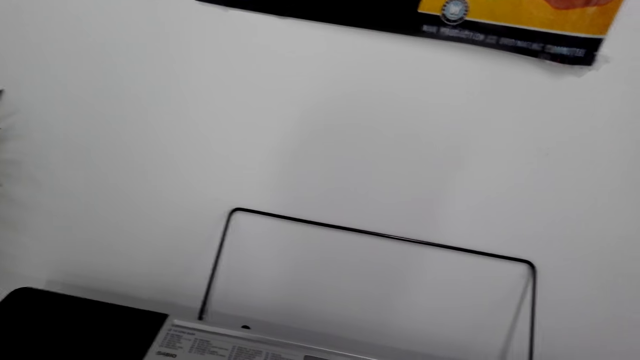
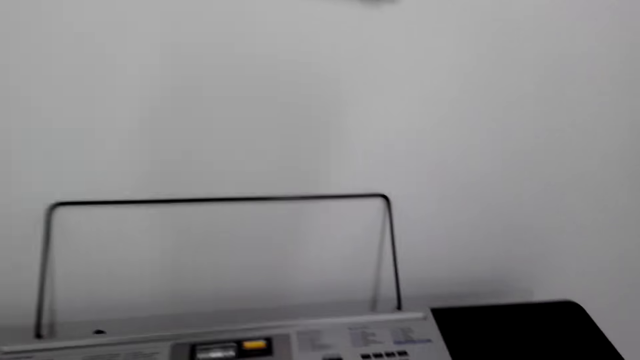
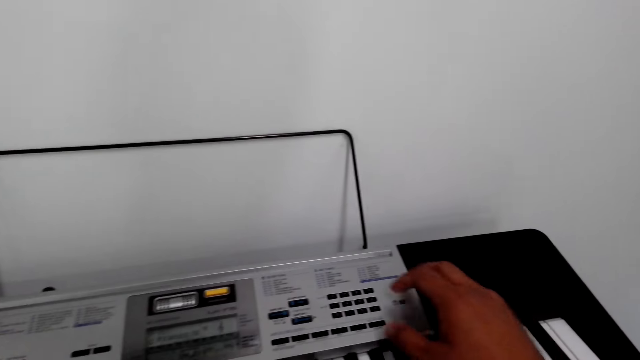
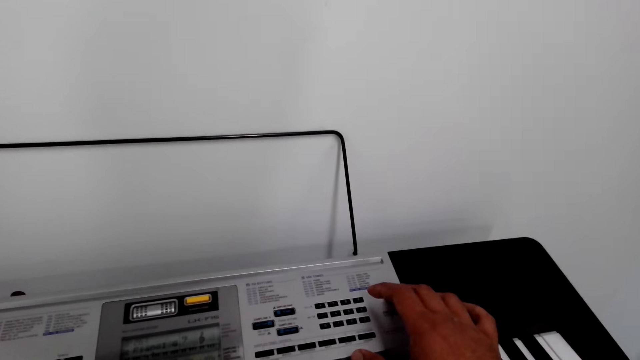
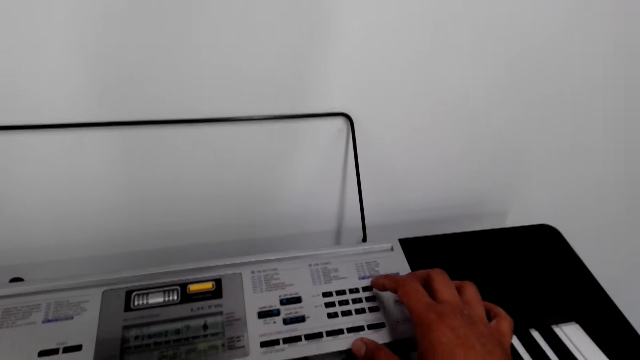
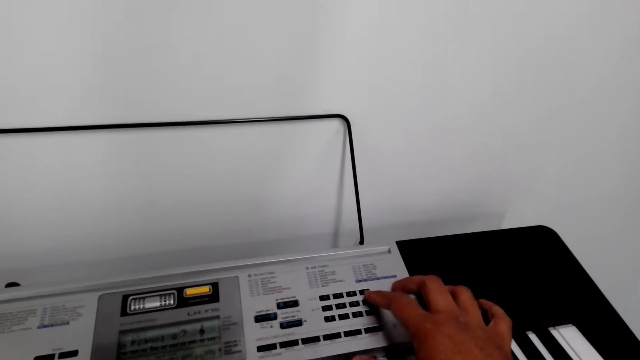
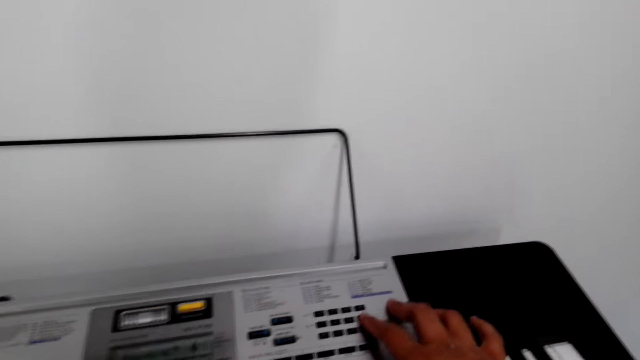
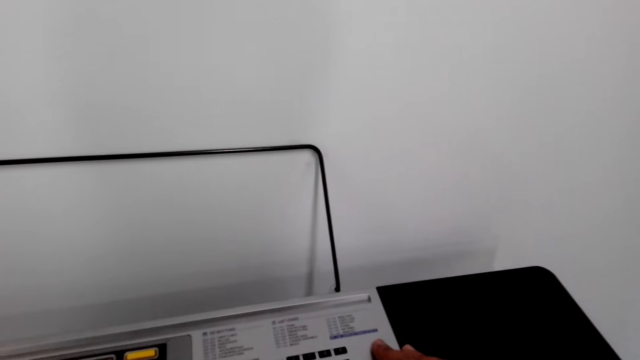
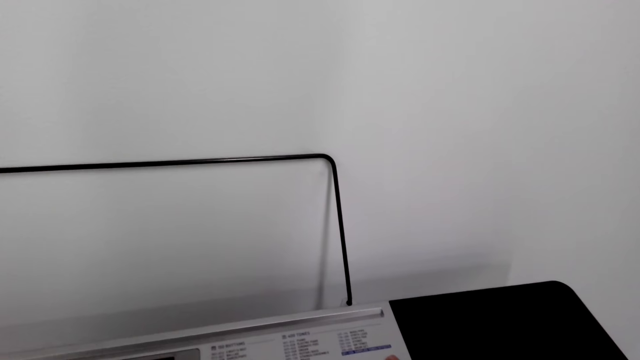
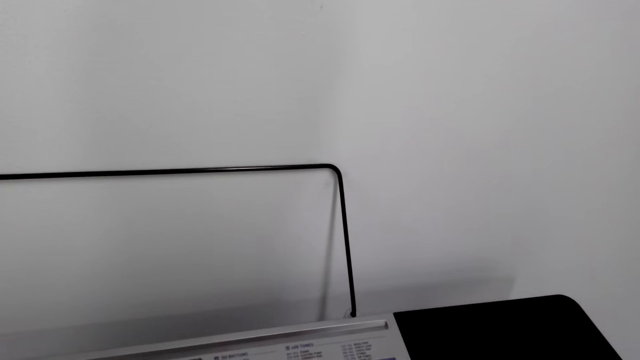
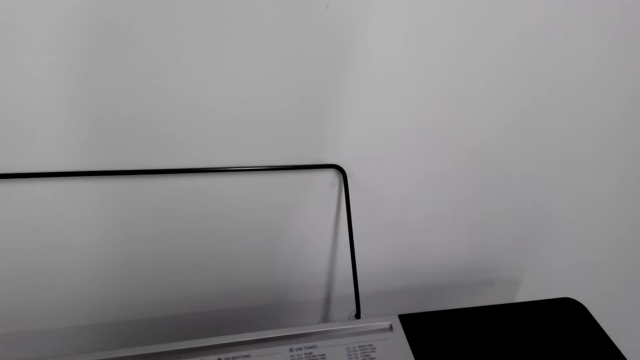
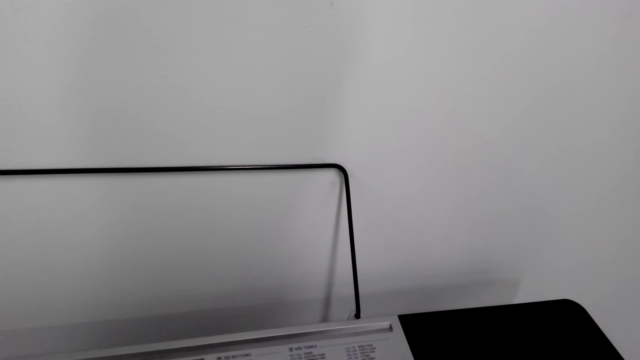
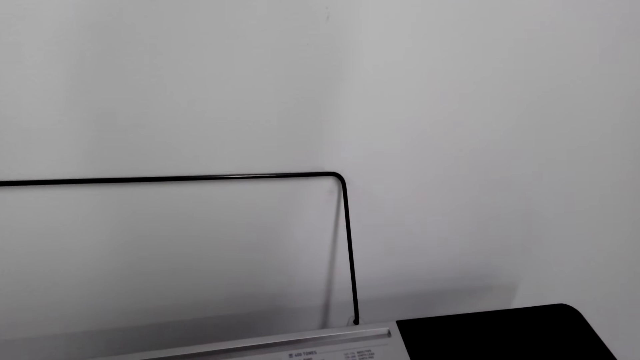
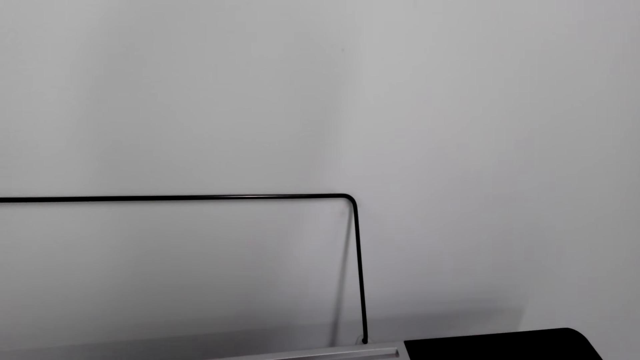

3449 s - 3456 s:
The camera wearer presses the keyboard.

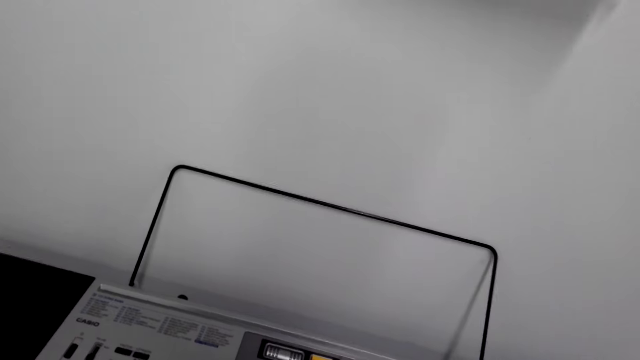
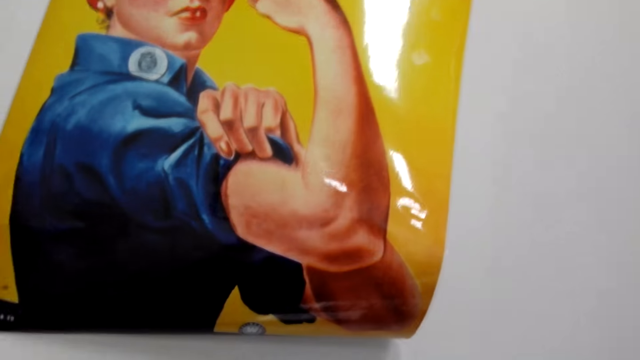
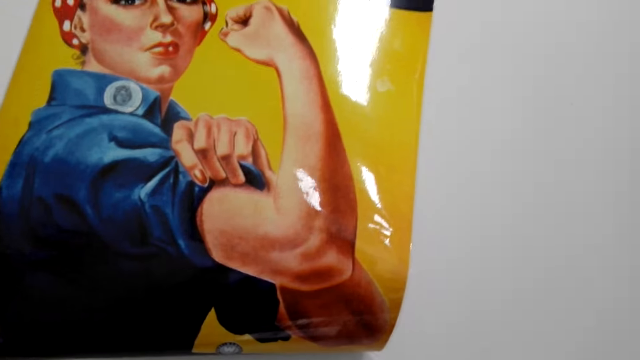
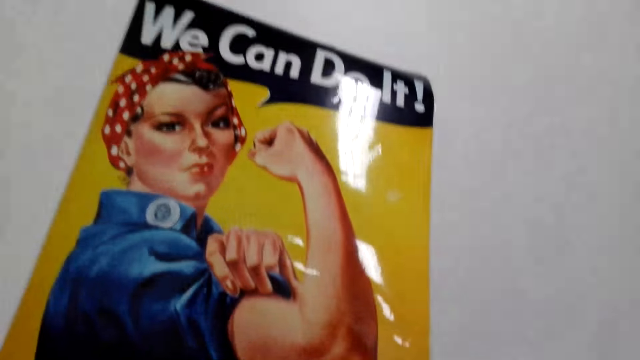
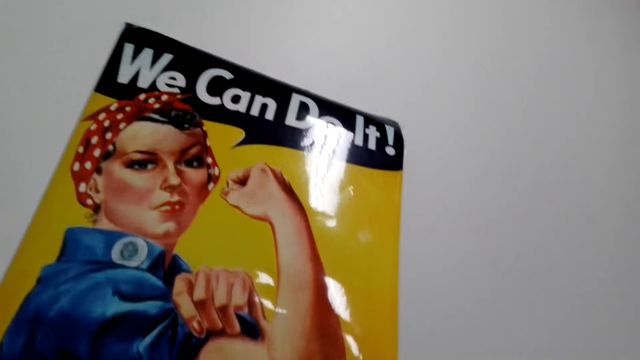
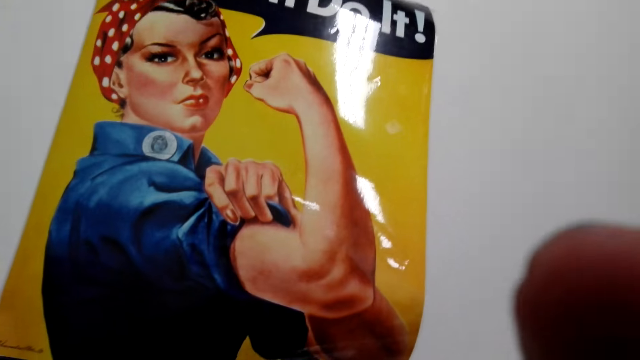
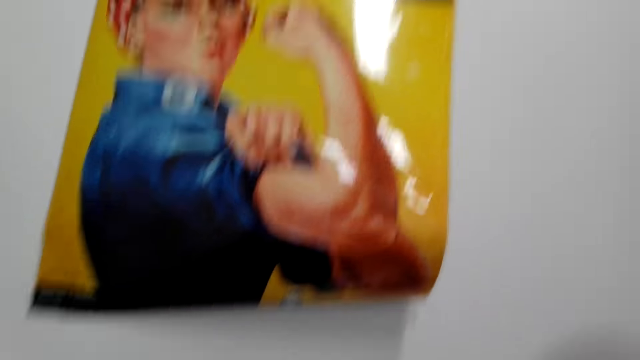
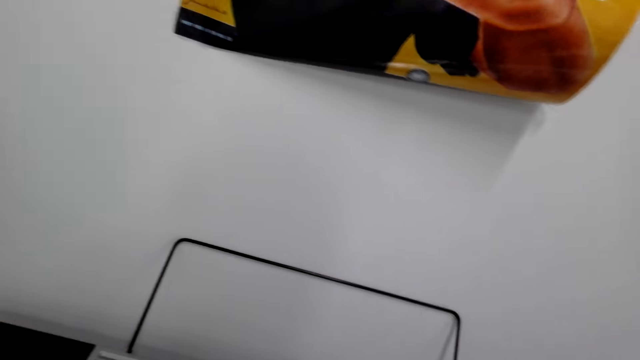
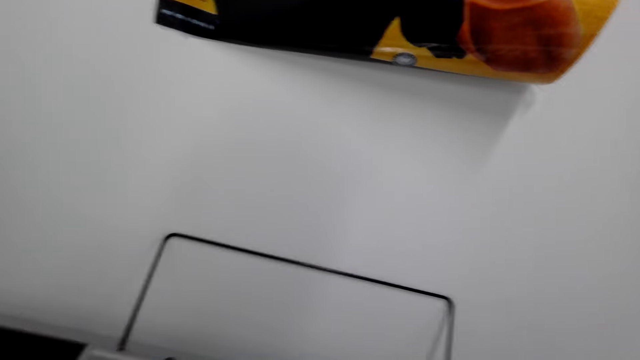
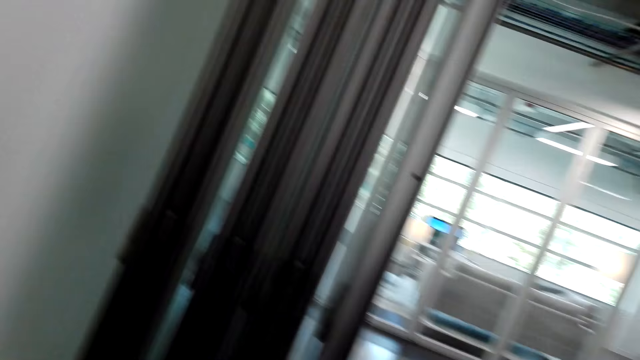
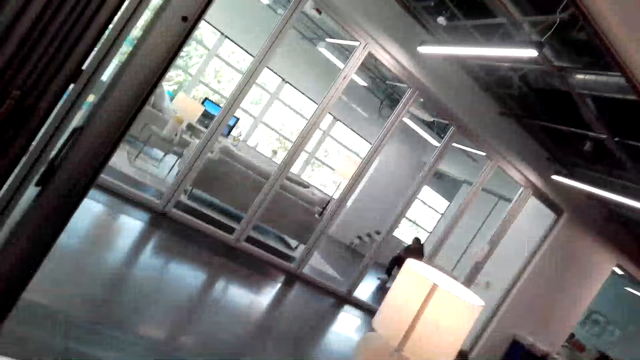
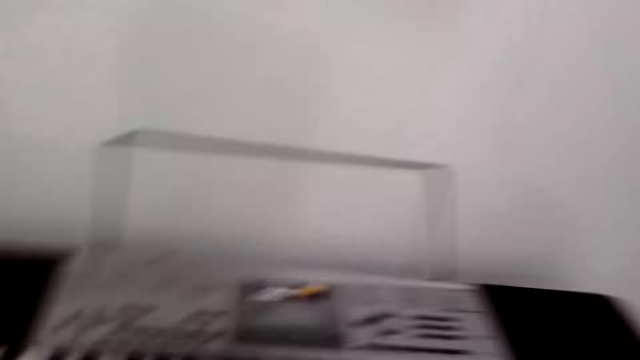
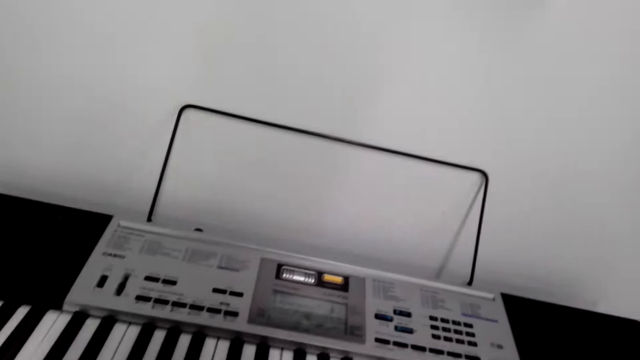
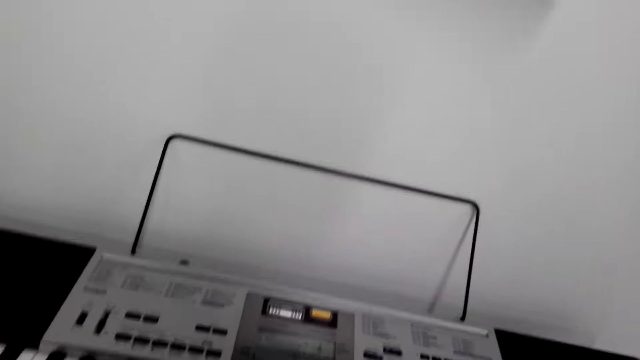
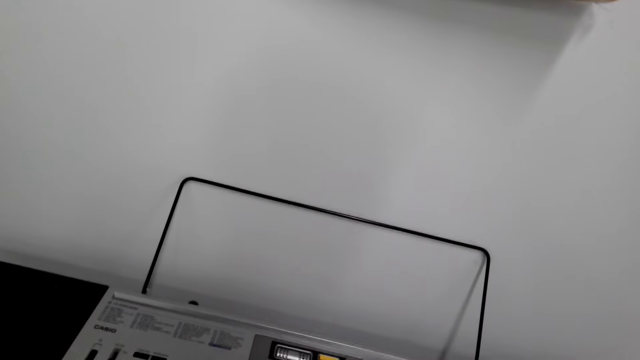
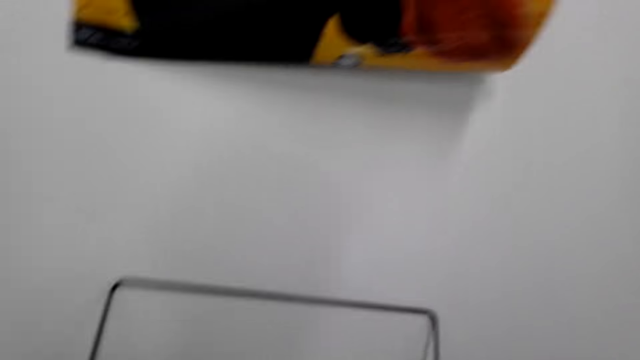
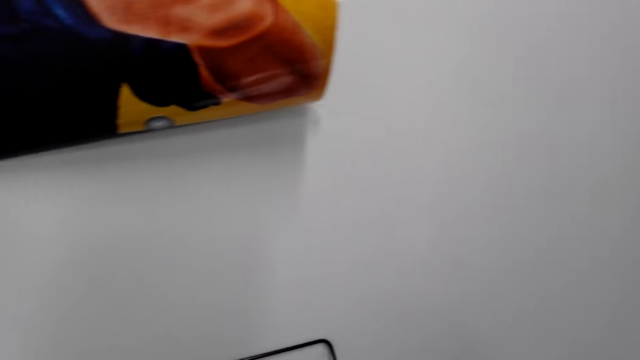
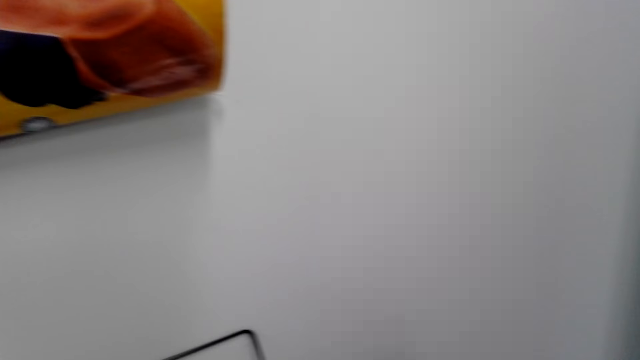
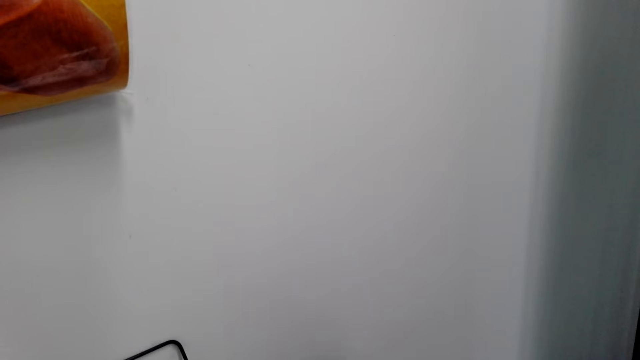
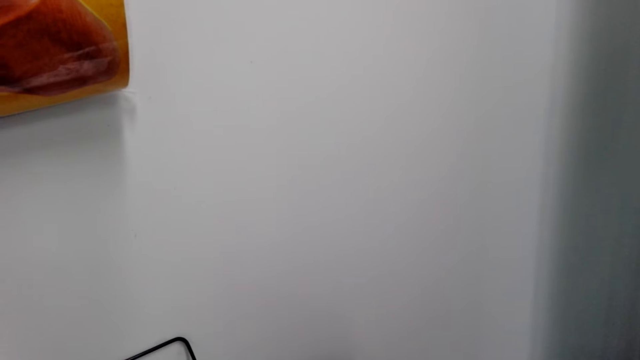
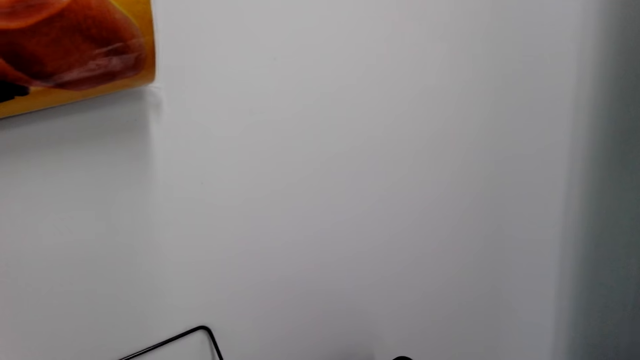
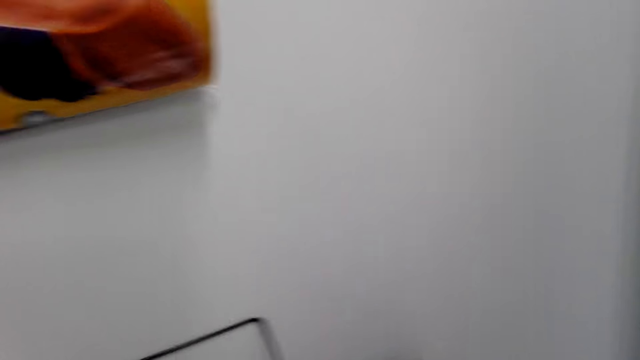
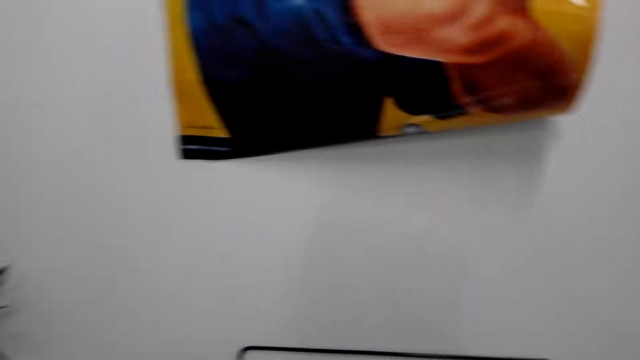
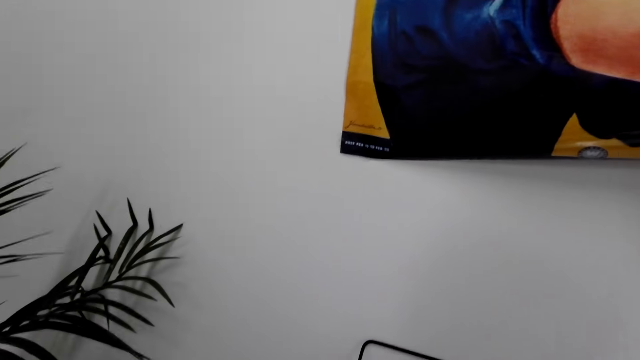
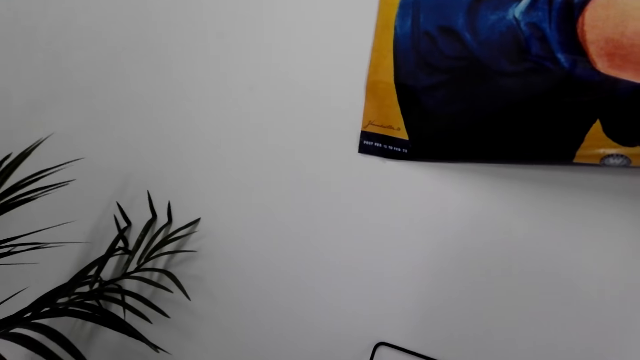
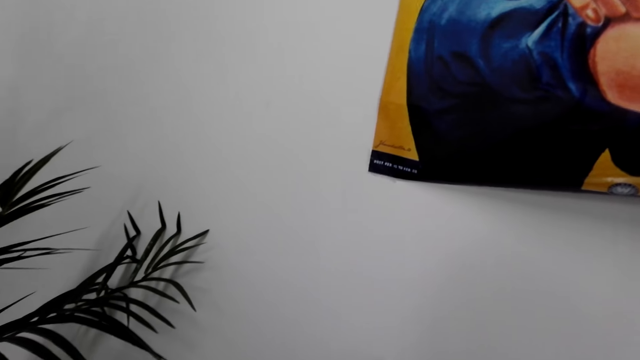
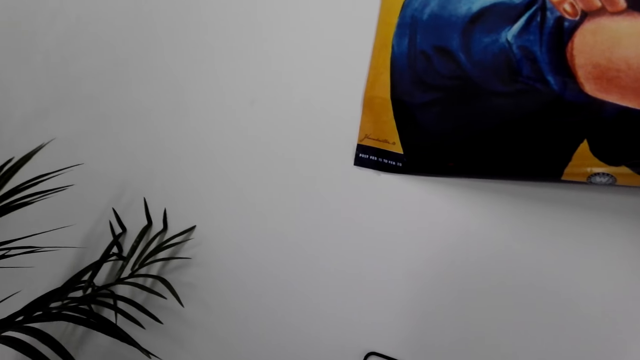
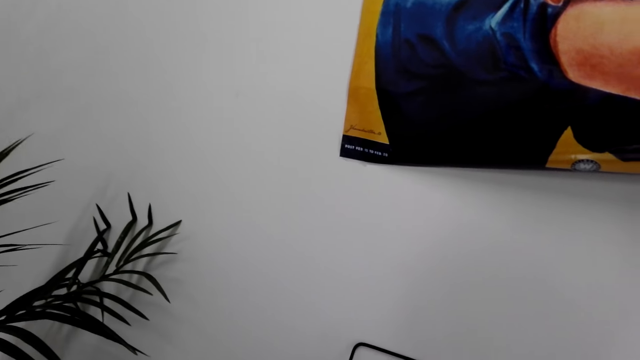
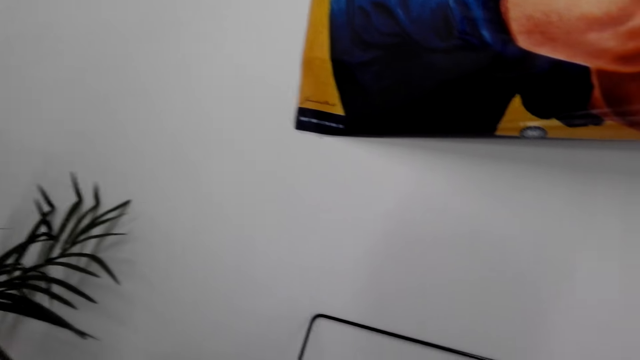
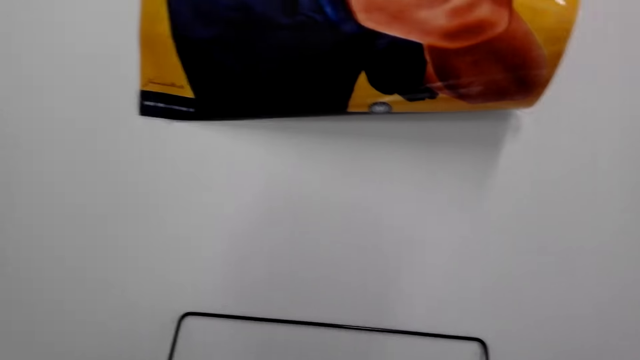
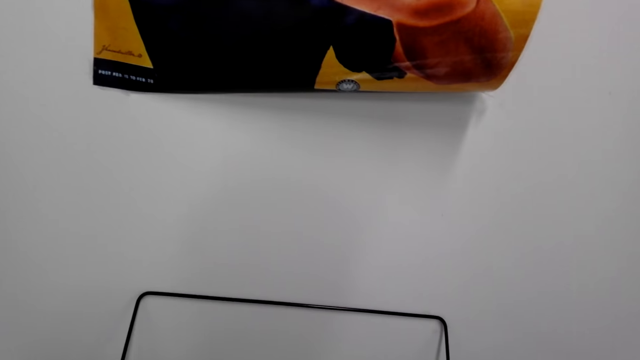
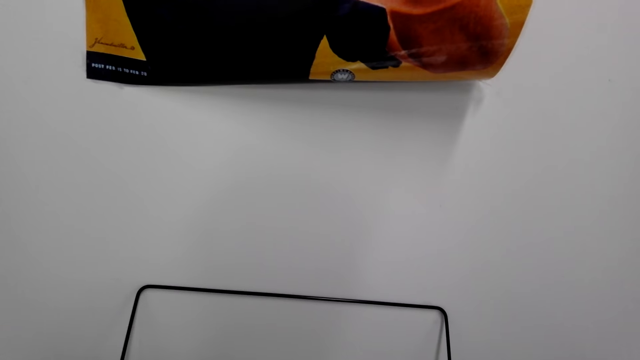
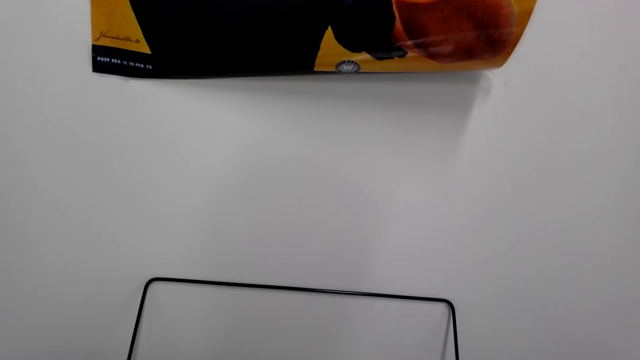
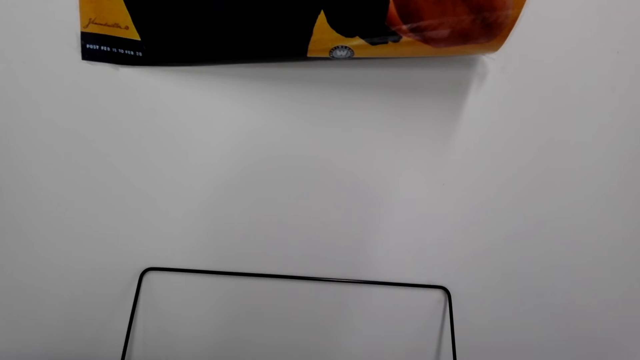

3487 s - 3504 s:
The camera wearer adjusts the camera. They play the piano. A man sits in the room.
